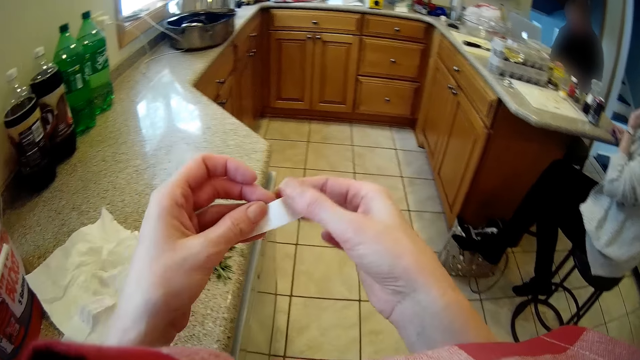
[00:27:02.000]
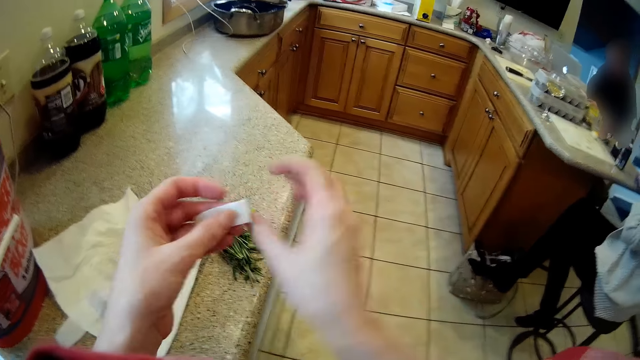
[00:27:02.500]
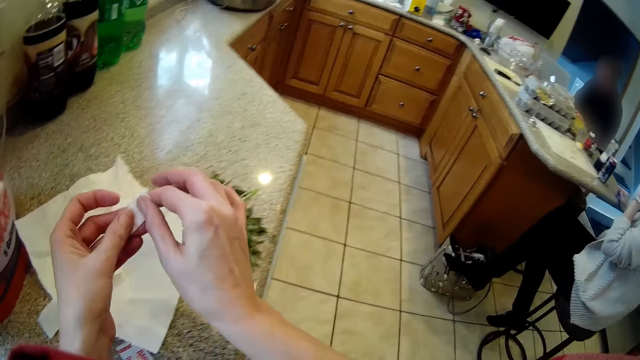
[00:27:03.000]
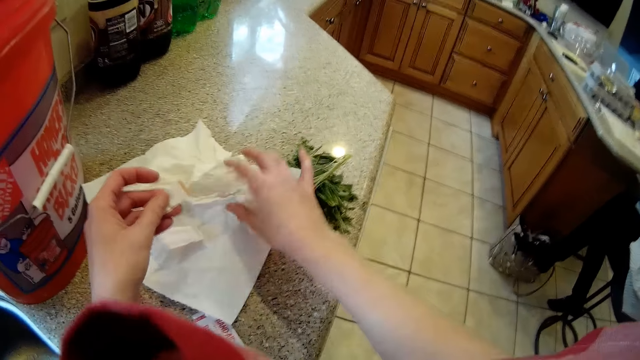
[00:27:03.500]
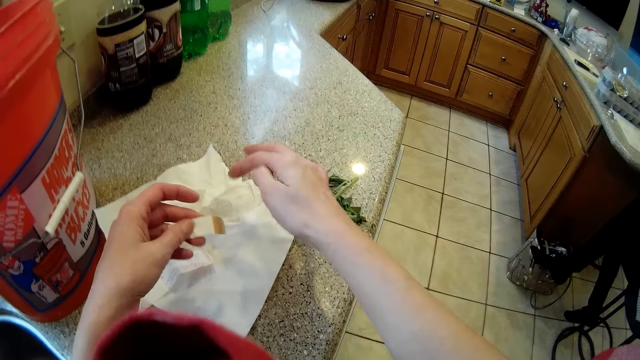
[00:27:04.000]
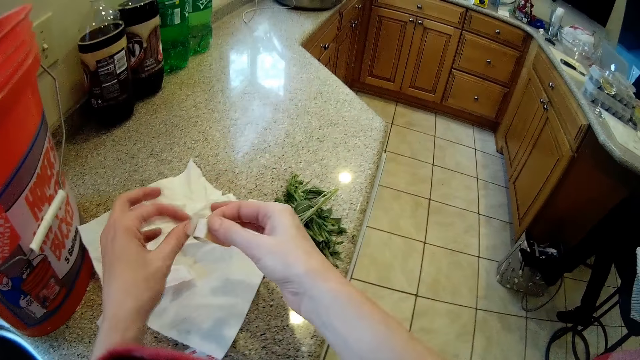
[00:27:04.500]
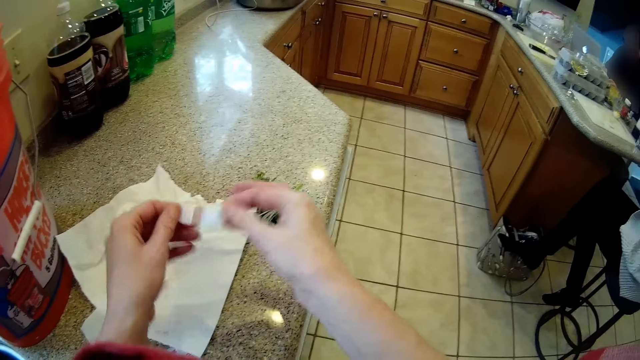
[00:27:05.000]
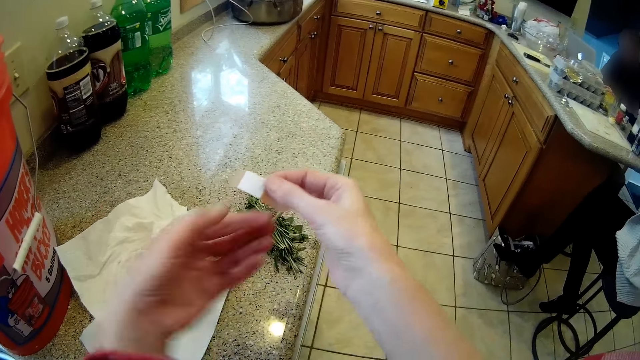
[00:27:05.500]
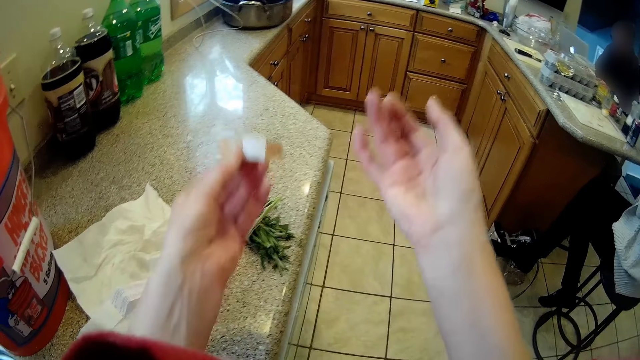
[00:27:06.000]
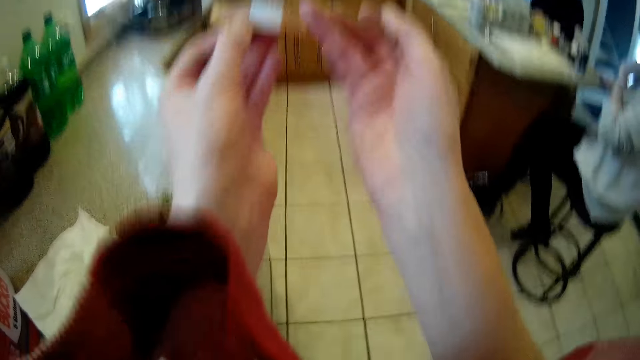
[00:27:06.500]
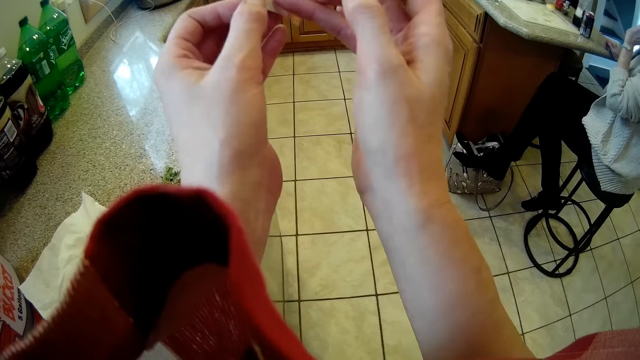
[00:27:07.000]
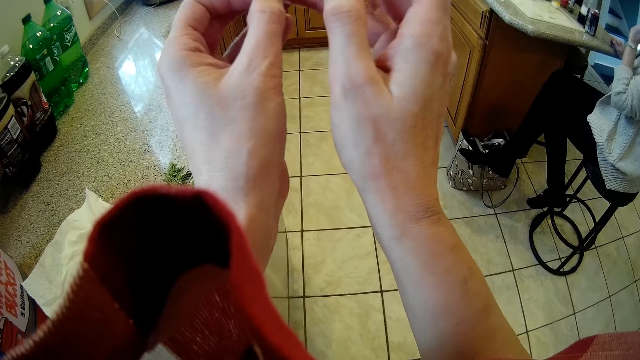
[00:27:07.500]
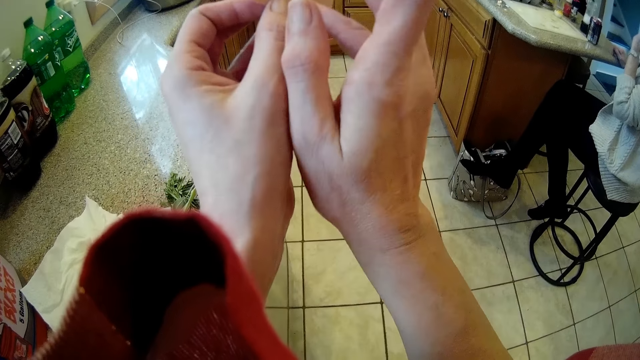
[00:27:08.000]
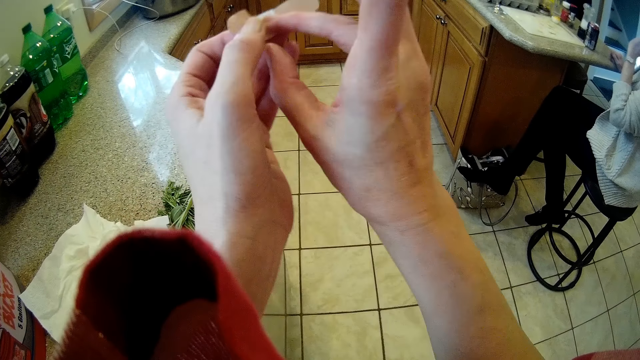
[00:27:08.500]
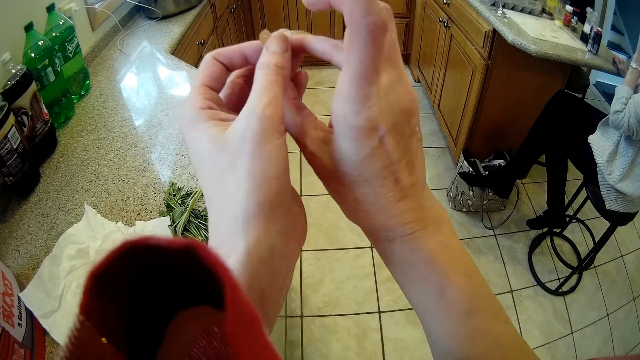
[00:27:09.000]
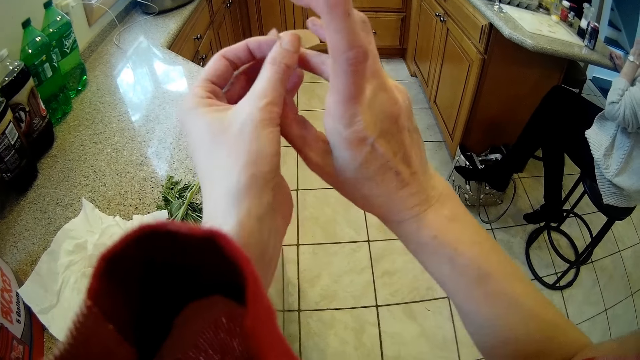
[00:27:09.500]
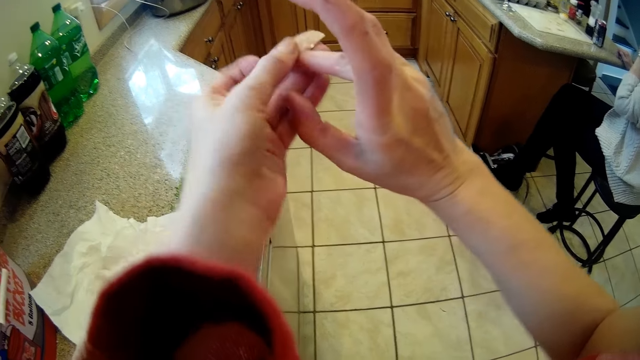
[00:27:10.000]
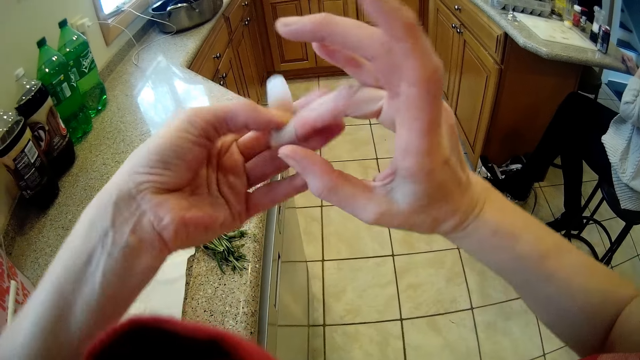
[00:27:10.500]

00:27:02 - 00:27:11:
The camera wearer removes the papers on the blister plaster with her hands. She puts the blister plaster on her right finger. She wraps the finger.

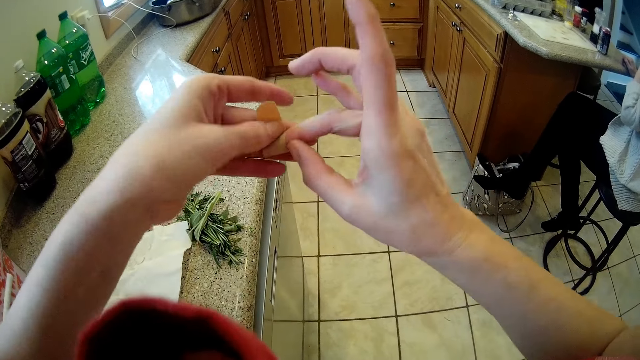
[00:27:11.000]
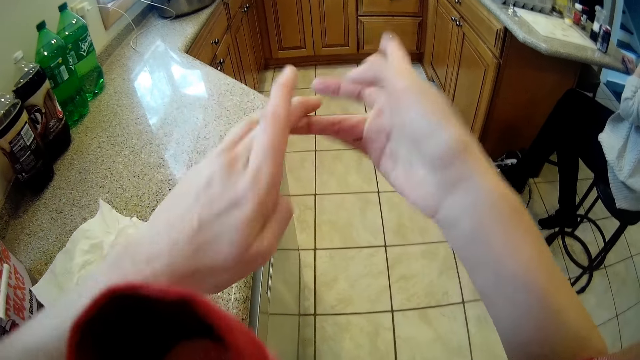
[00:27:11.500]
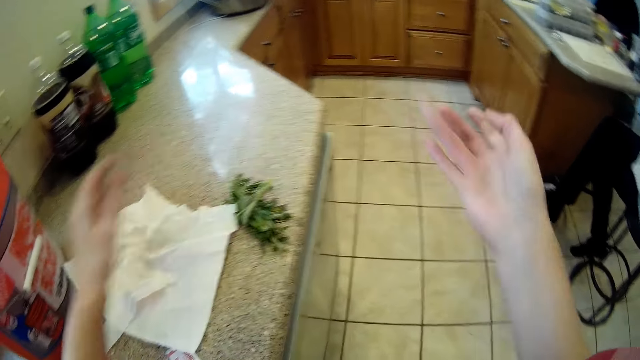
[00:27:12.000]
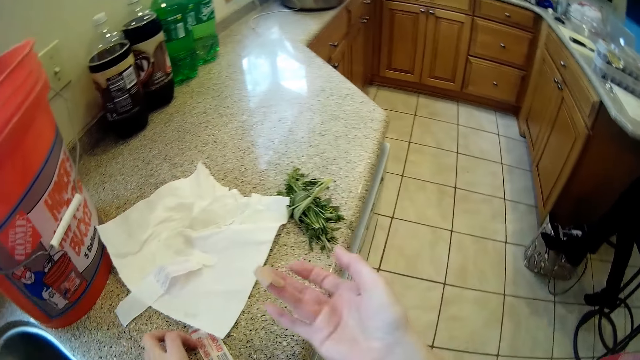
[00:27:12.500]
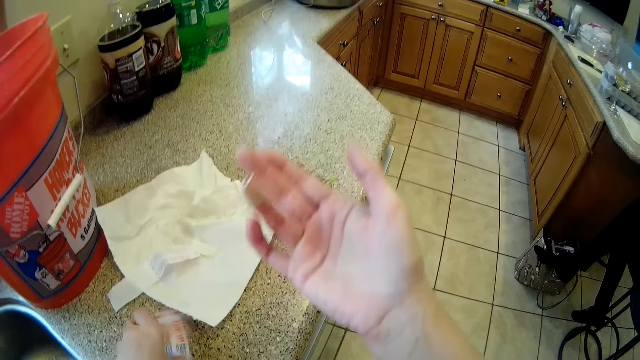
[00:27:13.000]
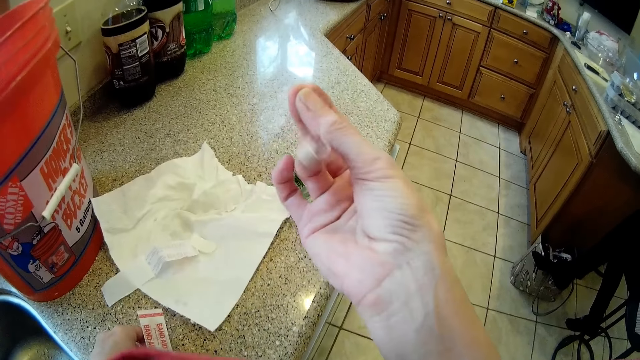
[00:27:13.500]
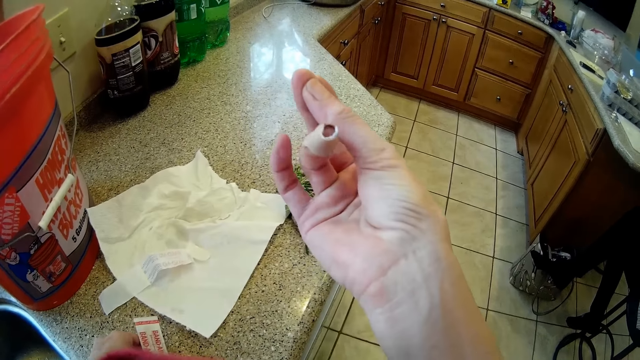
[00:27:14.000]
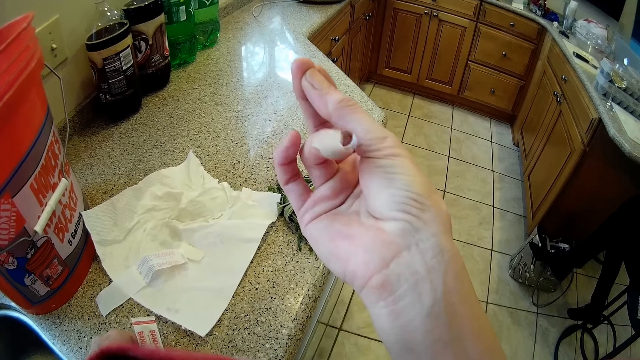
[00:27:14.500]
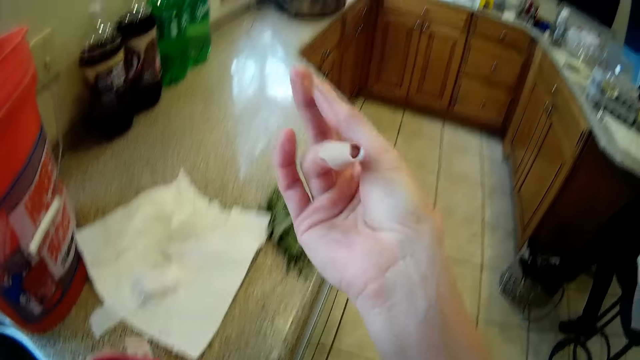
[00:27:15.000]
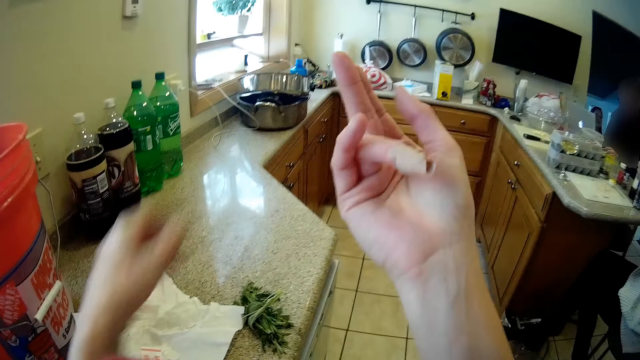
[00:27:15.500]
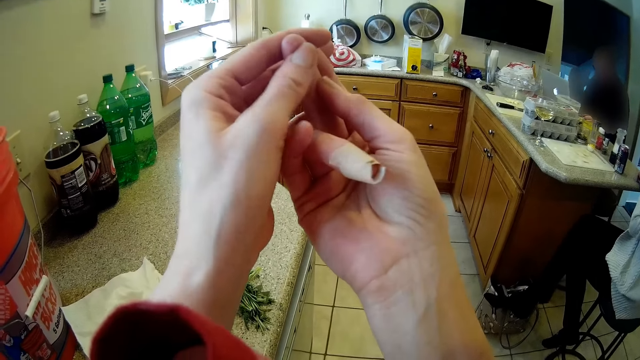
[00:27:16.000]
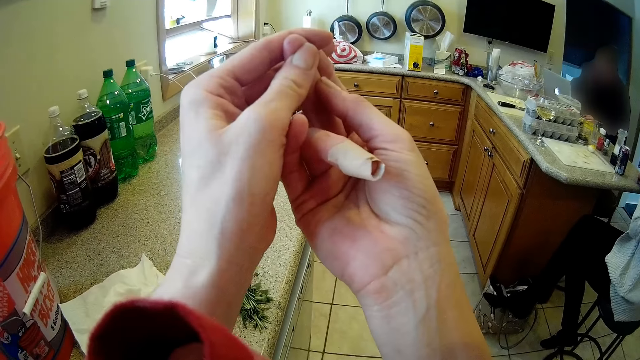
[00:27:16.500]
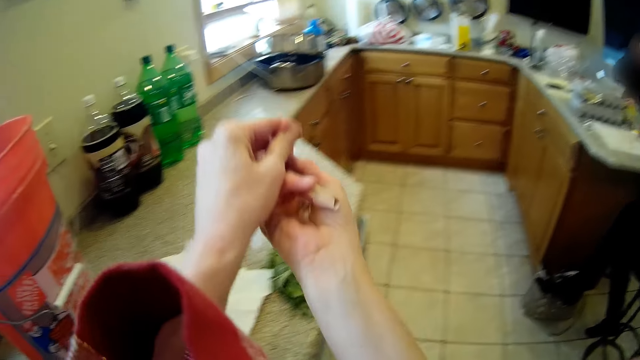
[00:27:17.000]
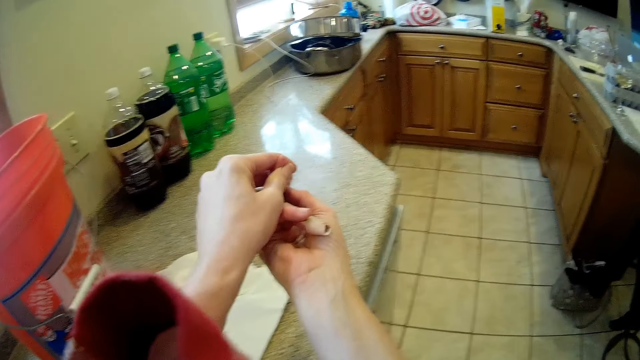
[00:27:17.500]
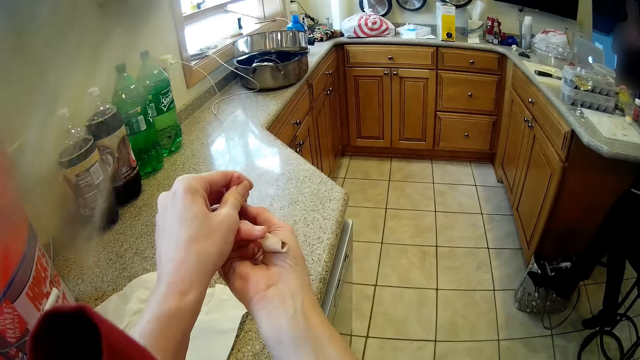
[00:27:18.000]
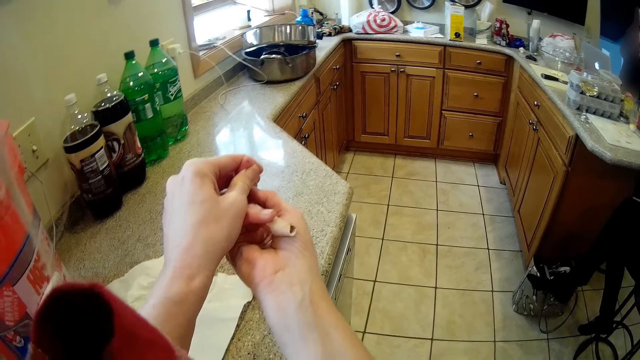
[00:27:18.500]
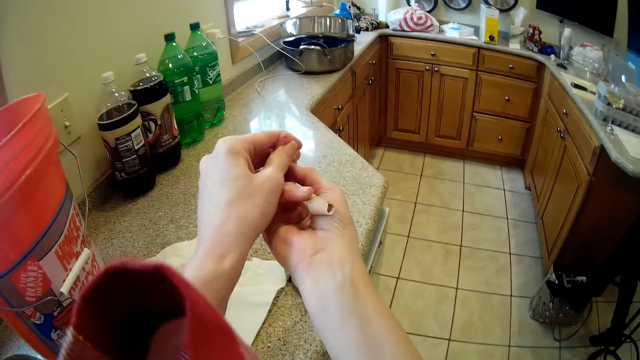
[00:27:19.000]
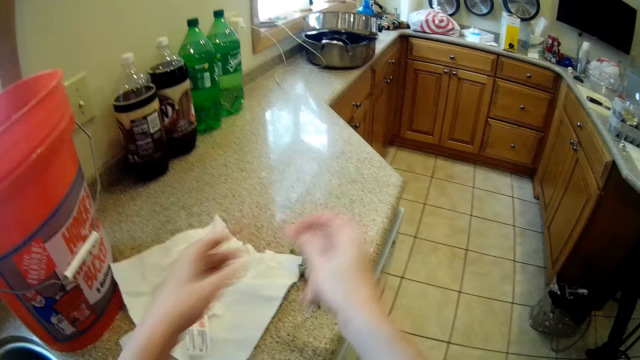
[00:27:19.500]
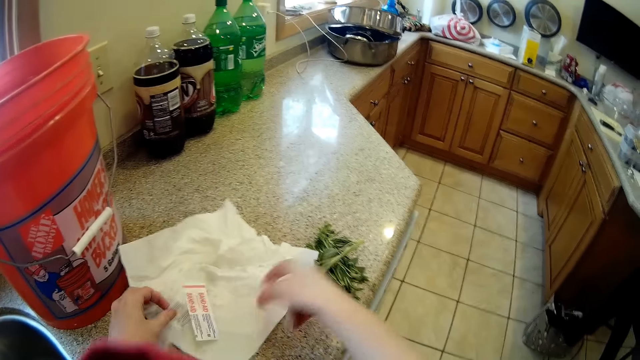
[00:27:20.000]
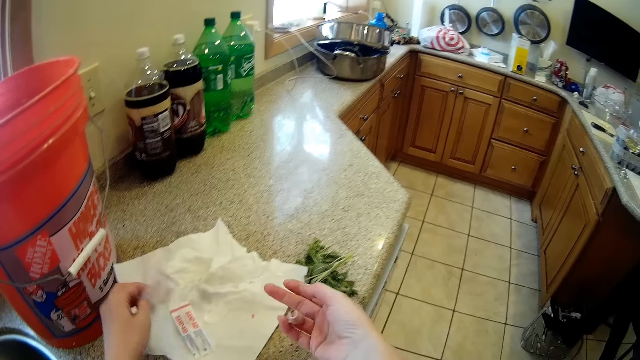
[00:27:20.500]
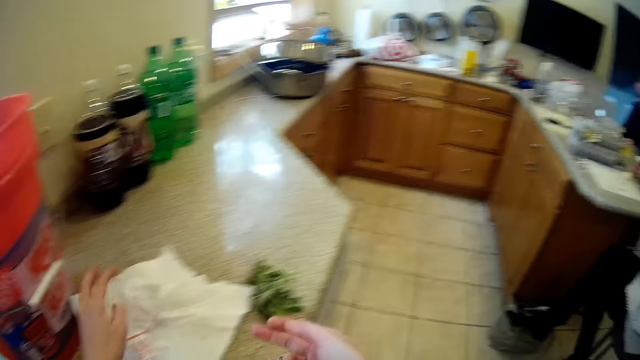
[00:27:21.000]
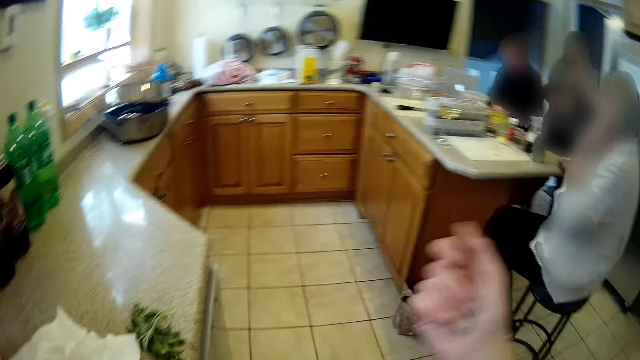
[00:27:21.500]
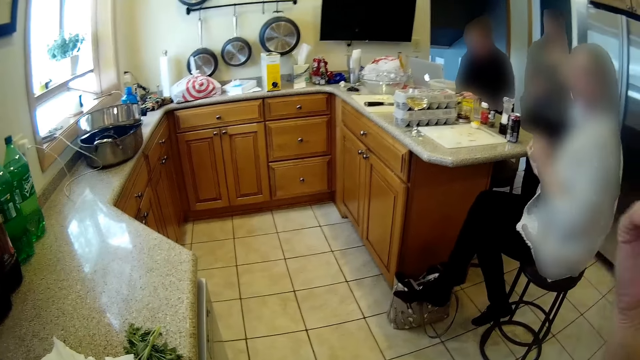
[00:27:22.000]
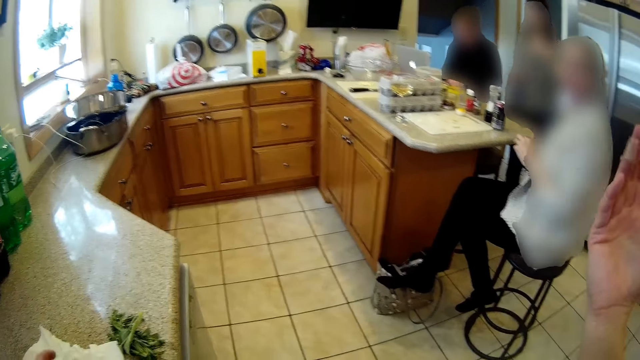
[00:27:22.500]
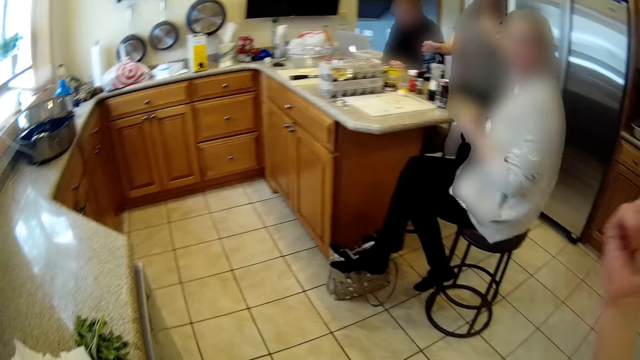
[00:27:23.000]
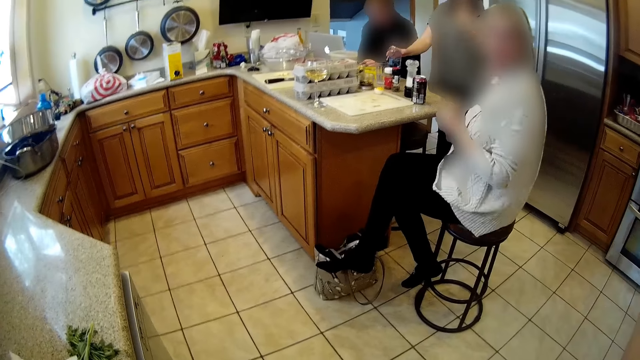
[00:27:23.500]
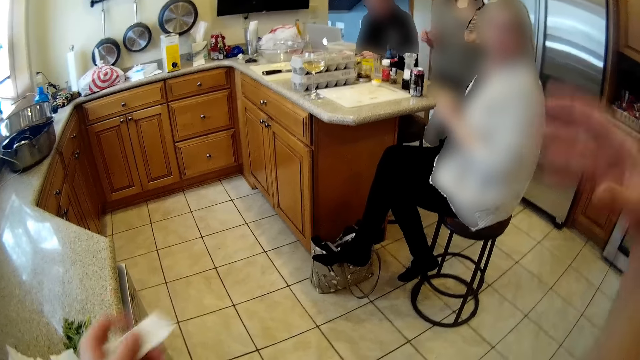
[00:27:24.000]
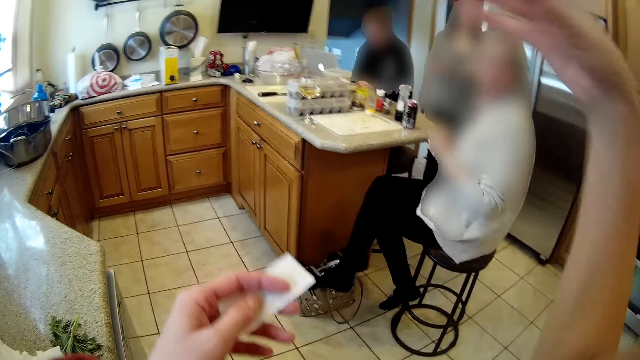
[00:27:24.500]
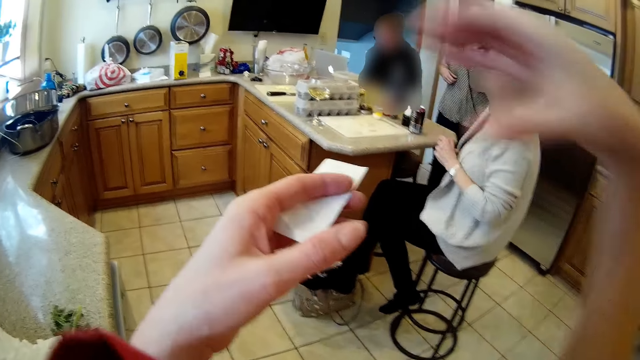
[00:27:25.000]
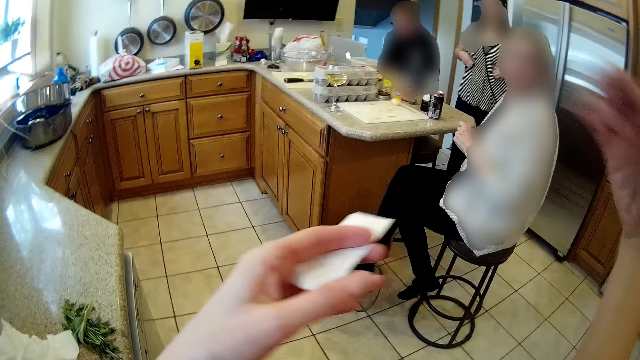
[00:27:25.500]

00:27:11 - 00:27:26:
The camera wearer touches the blister plaster on the kitchen worktop with her left hand. She examines her right fingers. She holds her right middle finger with her left hand. She presses the finger with the left hand. She cleans her right ring finger on the towel on the table. She touches the plaster wrapper on the table with her left hand. She interacts with a woman.
